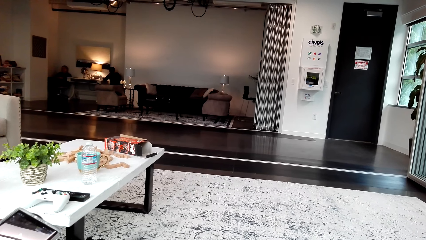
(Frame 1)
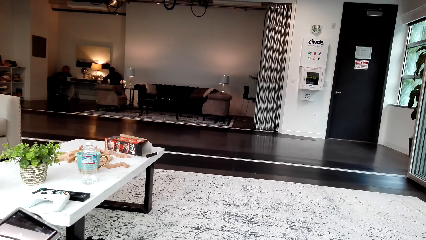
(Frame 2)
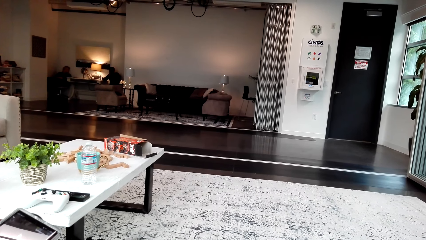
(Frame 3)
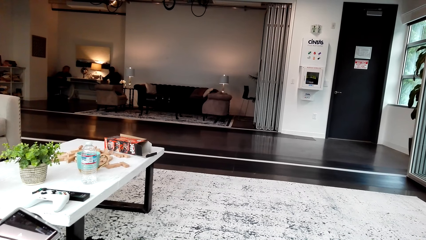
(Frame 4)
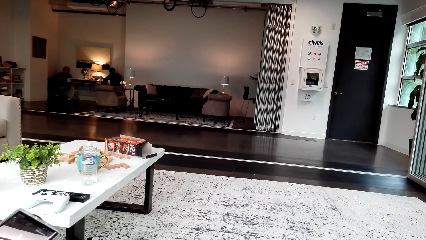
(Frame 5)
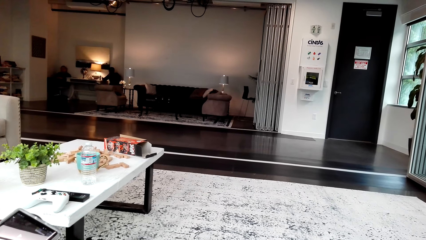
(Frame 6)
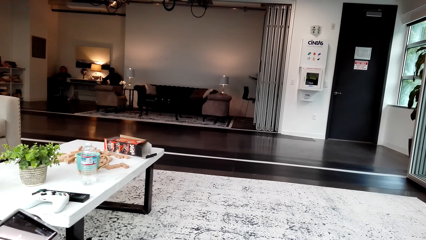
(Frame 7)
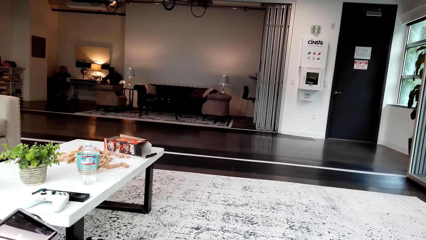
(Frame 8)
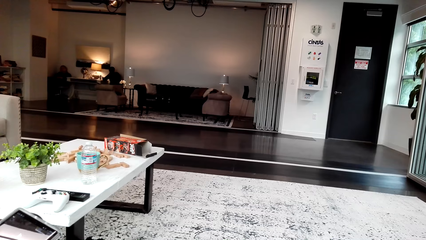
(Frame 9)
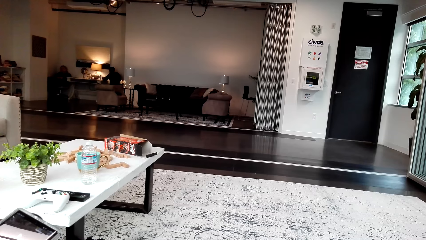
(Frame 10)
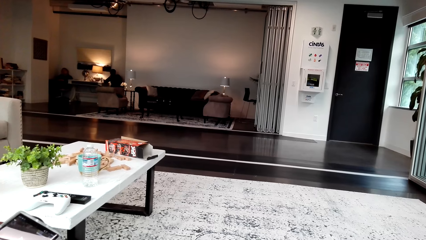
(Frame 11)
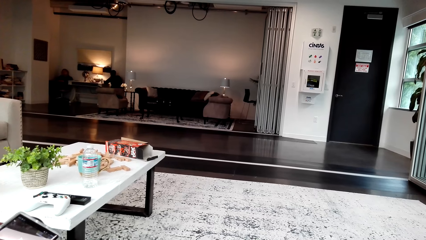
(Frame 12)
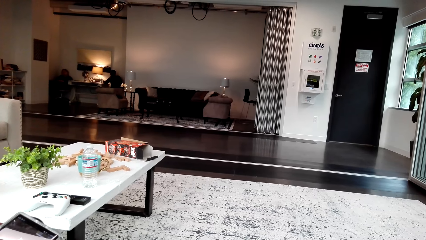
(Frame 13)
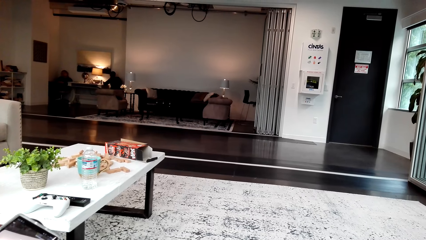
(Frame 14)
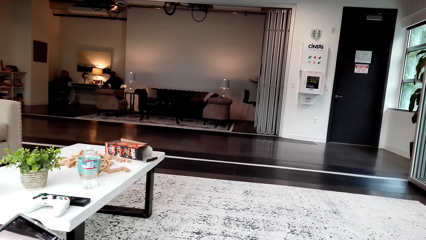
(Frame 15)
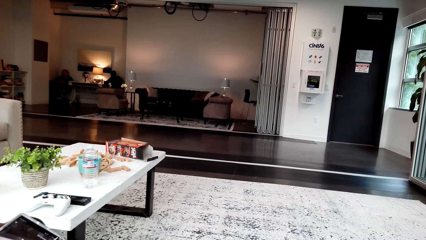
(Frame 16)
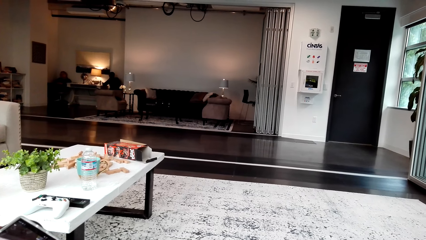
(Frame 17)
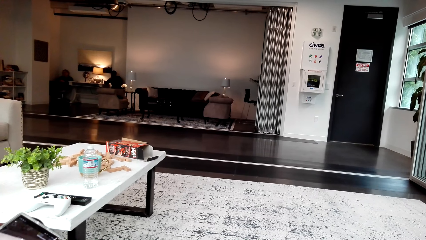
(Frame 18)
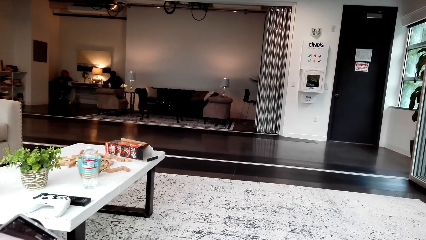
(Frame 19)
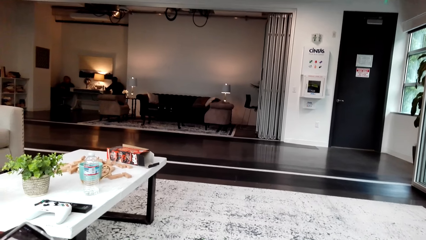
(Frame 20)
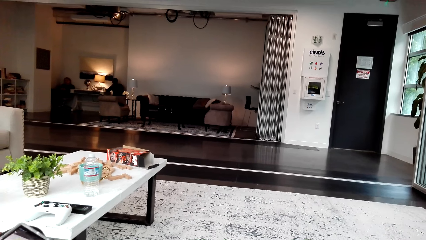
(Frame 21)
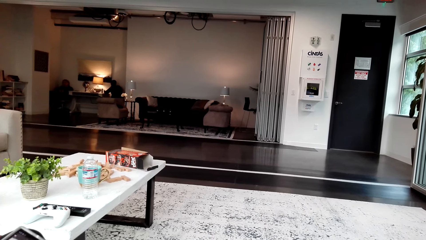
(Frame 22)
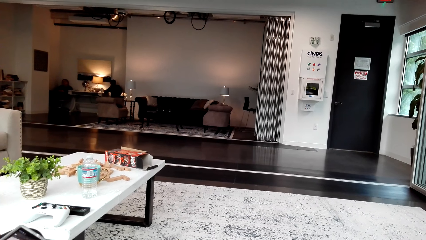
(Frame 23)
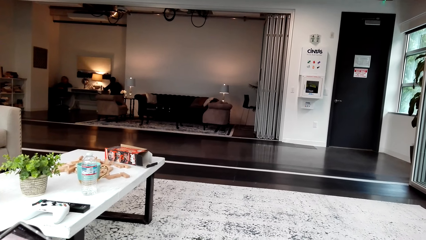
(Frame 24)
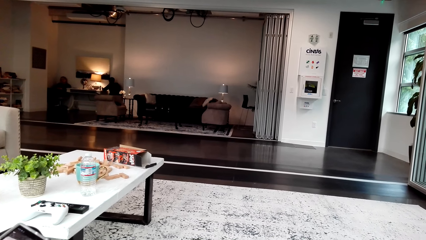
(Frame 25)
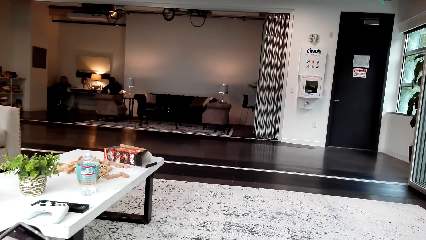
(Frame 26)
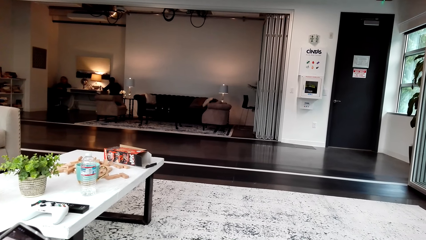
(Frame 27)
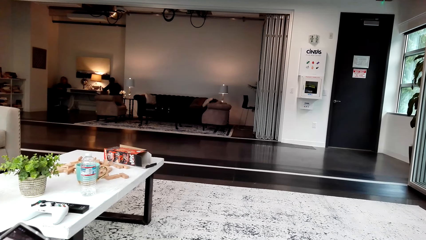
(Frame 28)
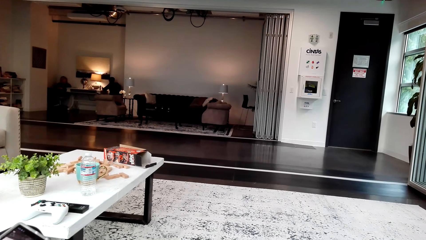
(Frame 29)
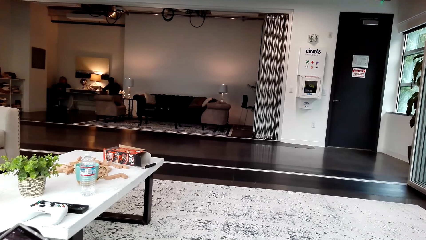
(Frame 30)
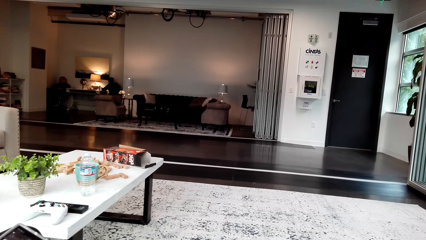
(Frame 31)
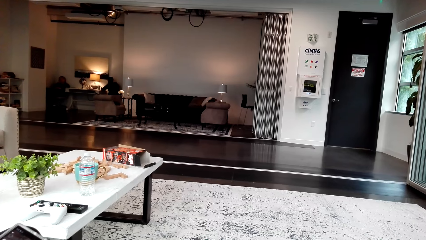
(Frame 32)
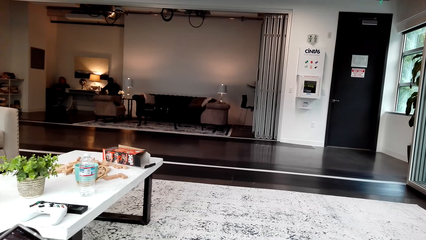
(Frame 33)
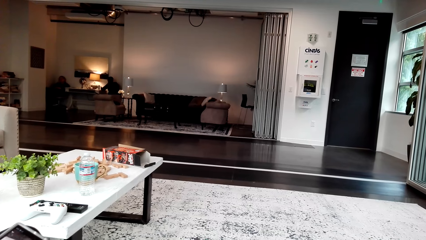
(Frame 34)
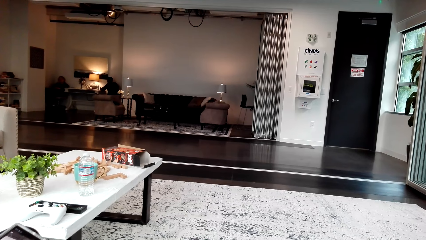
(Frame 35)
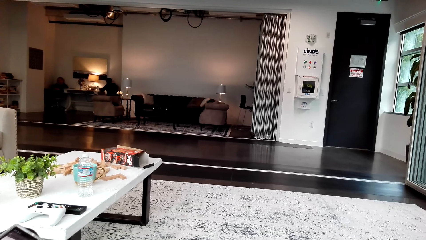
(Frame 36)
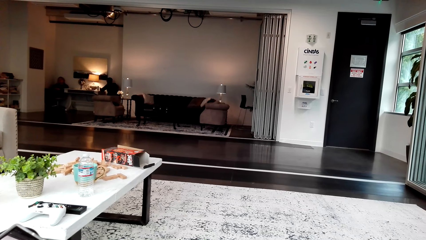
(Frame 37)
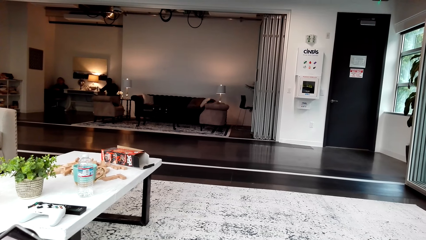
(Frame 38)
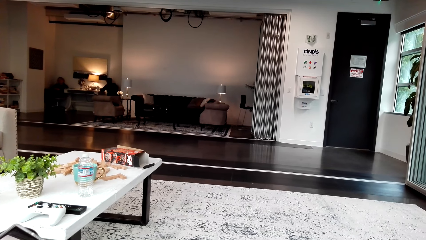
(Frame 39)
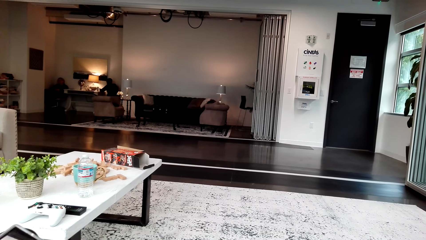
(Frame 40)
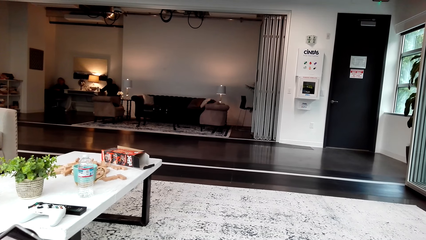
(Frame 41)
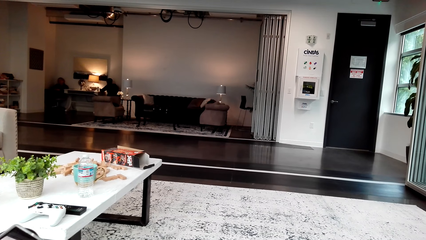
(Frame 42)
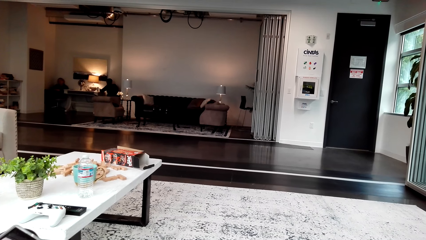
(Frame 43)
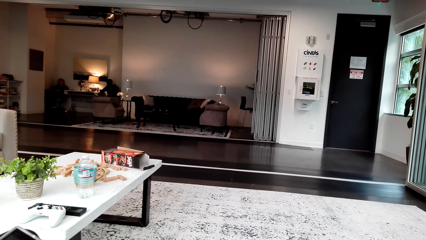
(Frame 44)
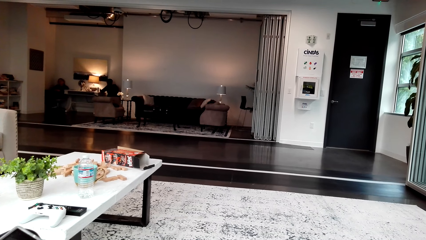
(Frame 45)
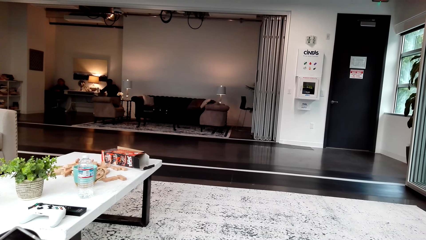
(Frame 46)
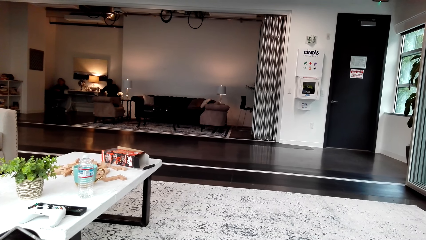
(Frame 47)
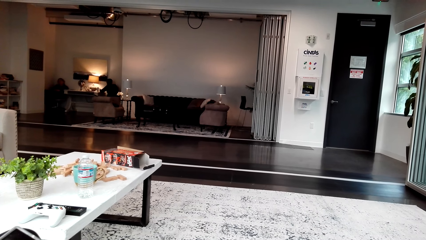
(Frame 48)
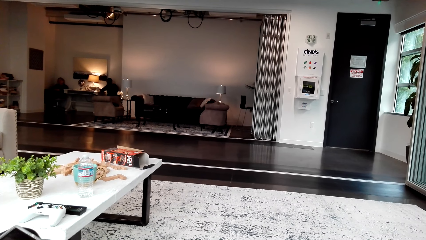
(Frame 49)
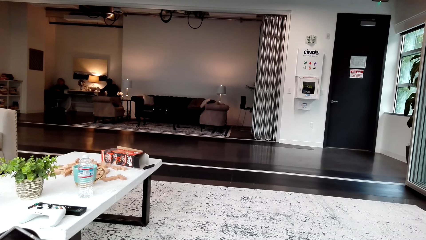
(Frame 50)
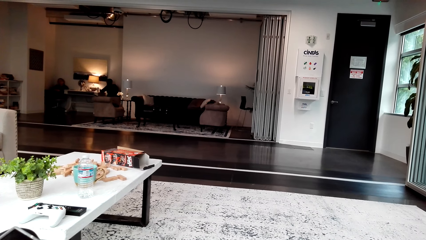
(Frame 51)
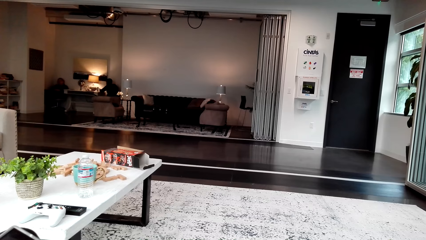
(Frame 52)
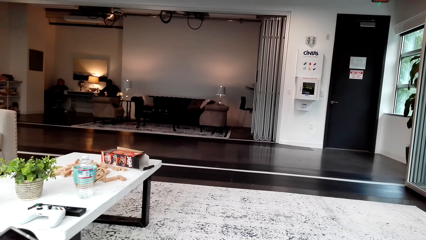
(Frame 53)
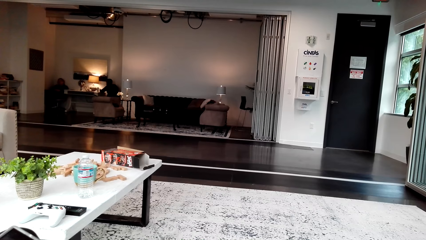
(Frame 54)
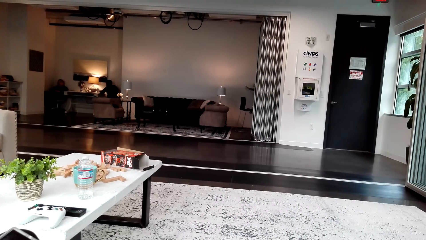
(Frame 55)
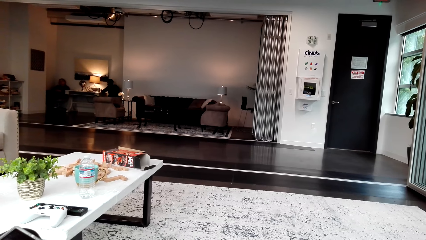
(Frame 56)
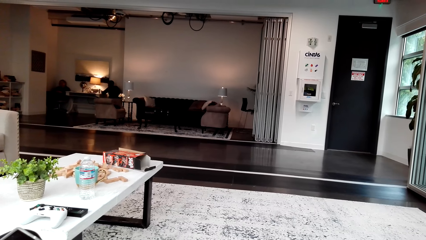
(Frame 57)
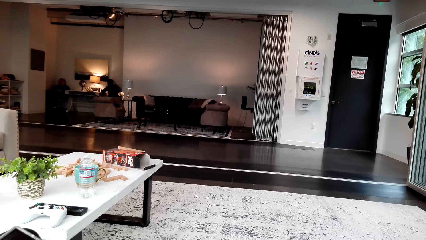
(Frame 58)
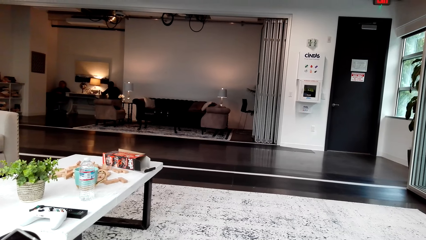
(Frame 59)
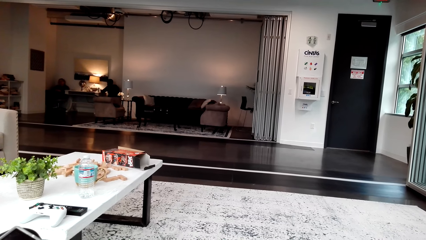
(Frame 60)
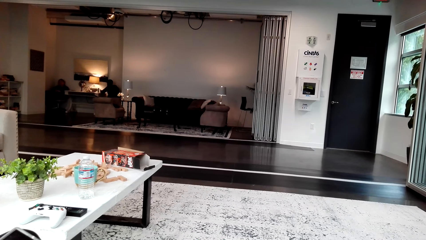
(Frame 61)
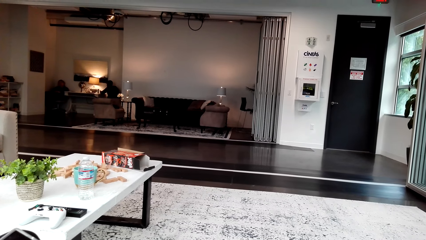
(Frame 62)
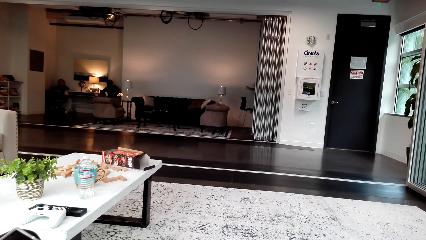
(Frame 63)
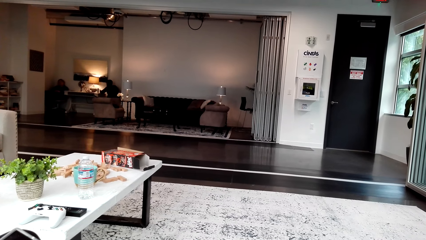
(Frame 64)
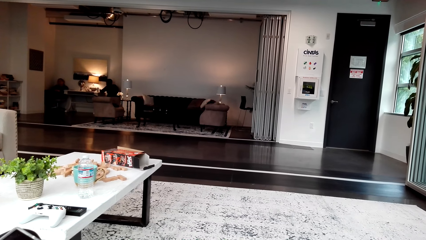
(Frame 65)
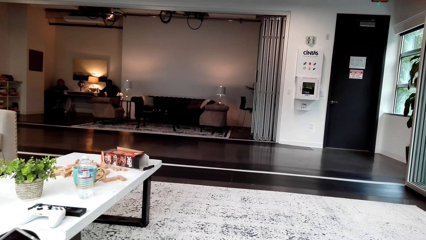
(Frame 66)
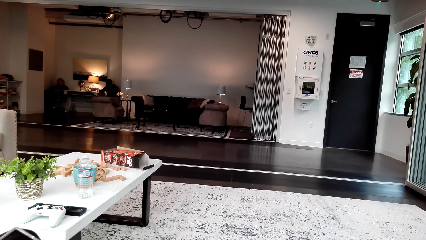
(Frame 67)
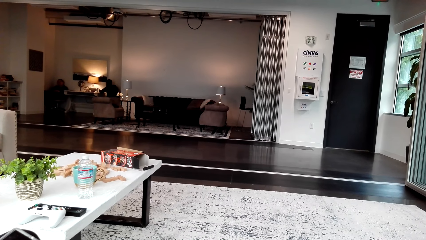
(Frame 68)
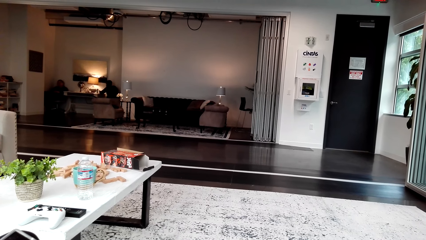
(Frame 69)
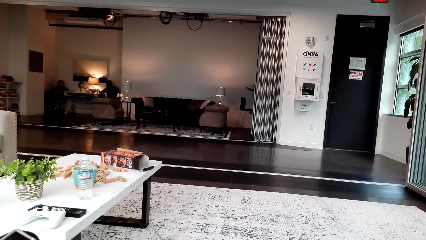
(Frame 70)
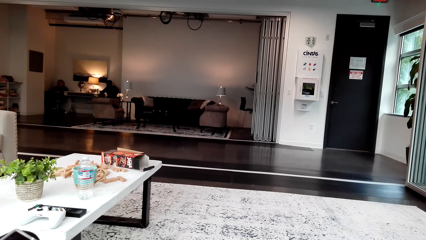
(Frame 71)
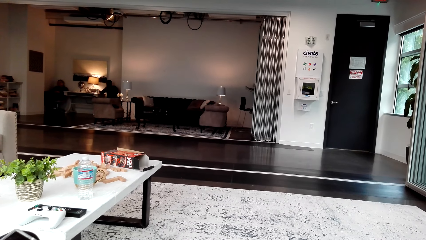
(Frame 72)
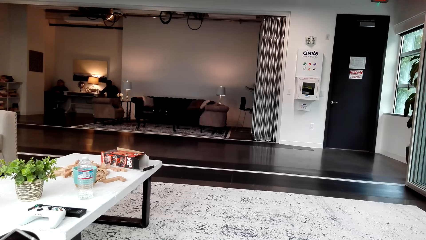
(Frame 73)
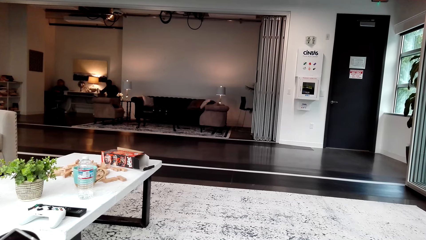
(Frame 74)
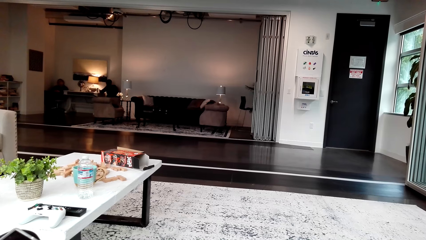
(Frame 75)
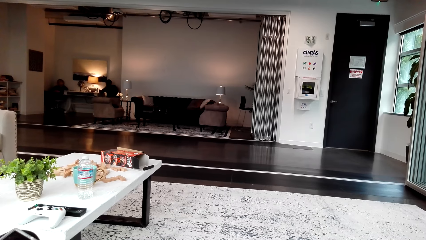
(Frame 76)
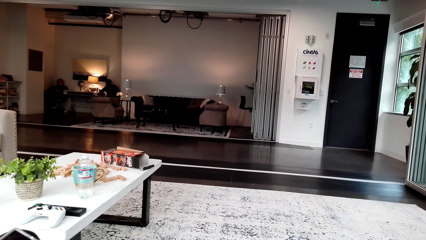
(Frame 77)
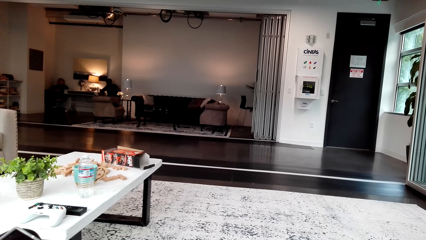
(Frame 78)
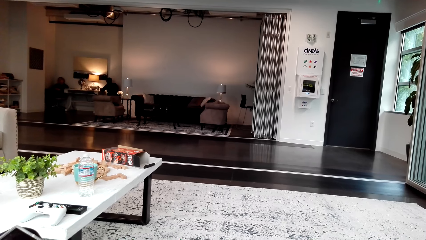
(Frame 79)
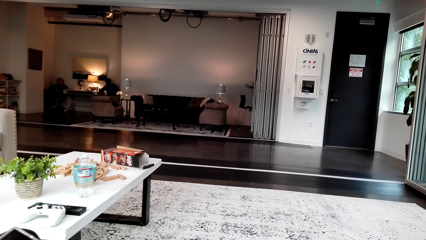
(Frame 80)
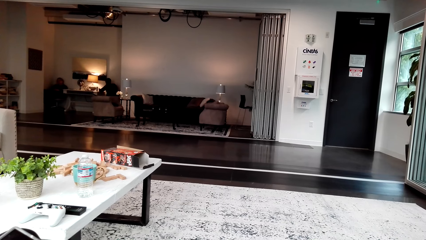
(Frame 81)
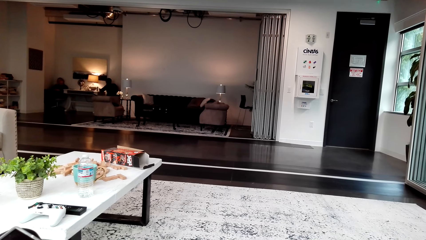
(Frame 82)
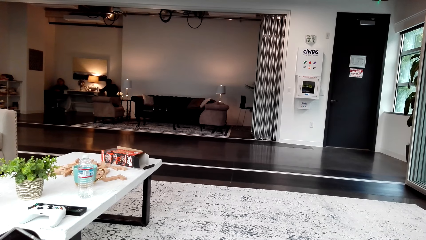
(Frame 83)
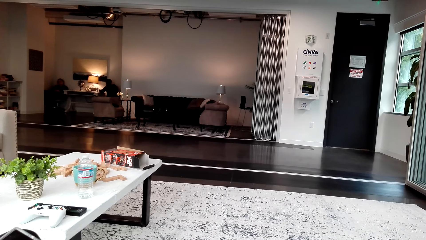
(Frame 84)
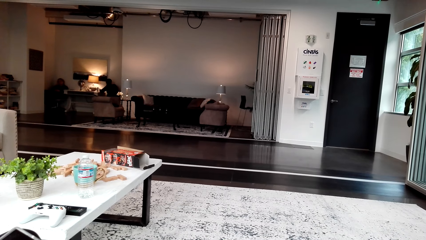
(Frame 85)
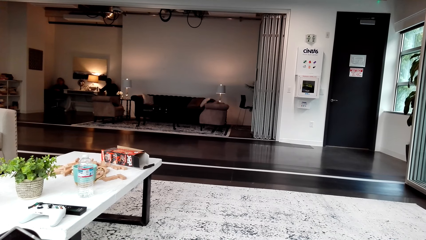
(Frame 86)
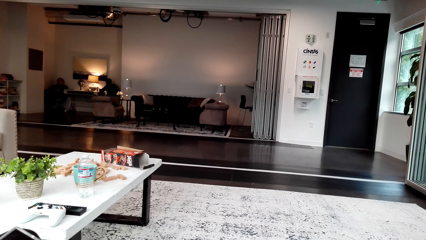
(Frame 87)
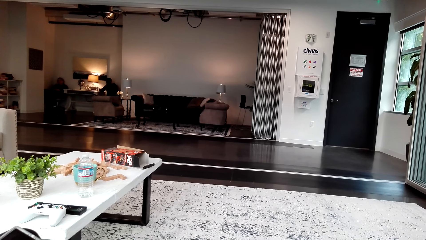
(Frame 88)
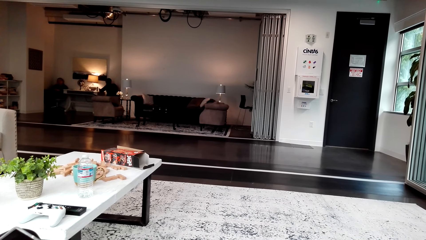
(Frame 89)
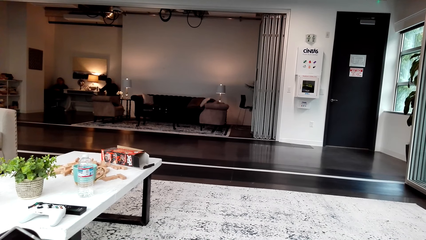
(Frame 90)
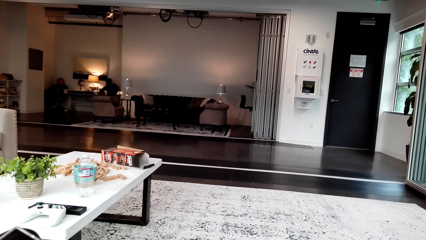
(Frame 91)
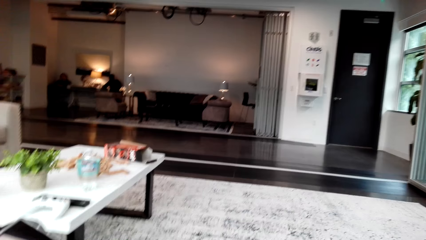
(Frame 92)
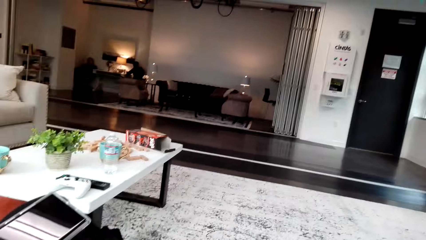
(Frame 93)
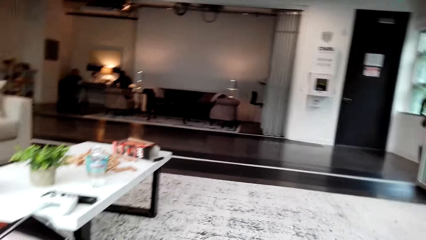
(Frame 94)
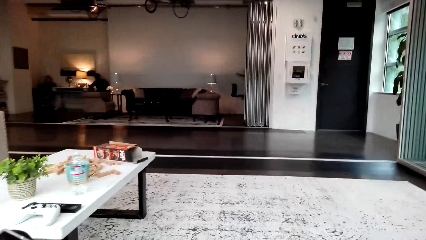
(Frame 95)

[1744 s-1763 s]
A woman talks. The woman watches the video.
